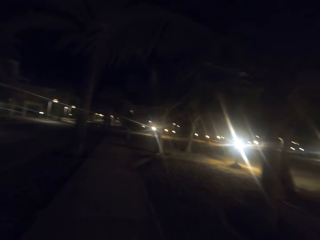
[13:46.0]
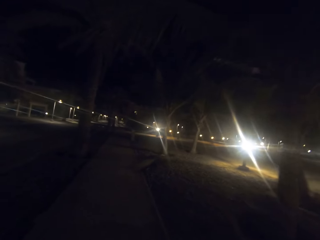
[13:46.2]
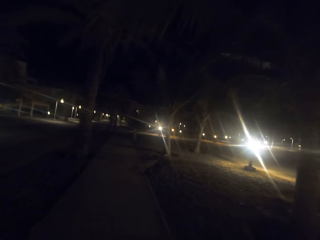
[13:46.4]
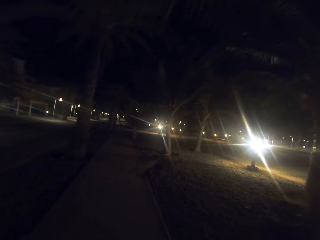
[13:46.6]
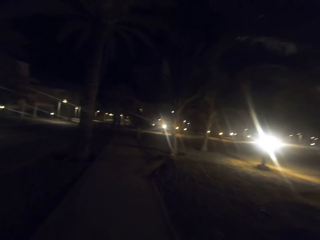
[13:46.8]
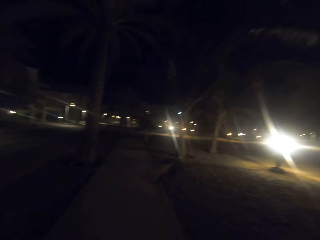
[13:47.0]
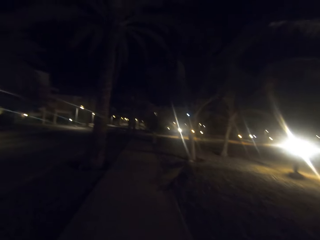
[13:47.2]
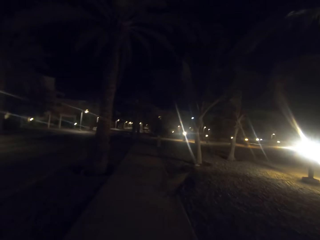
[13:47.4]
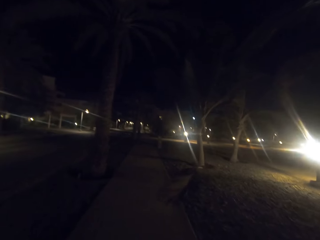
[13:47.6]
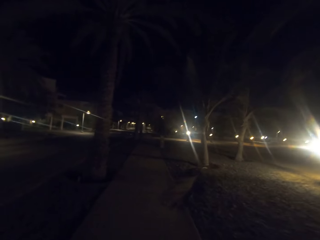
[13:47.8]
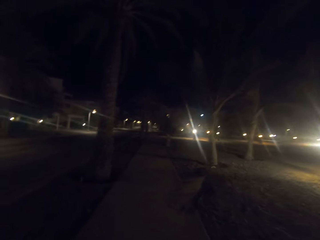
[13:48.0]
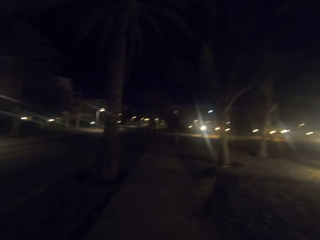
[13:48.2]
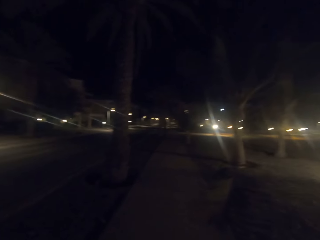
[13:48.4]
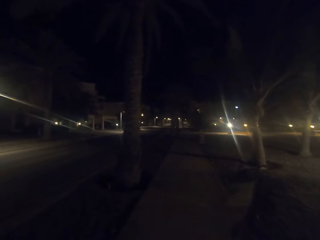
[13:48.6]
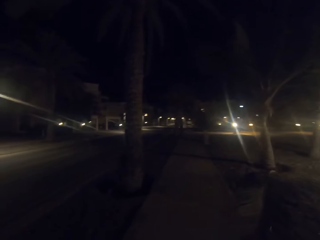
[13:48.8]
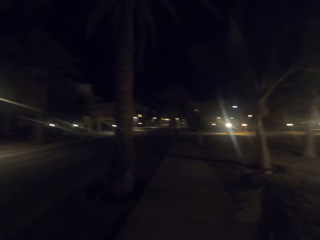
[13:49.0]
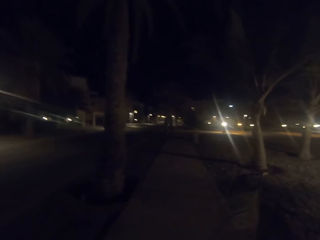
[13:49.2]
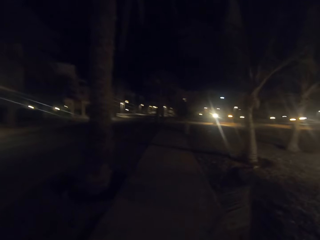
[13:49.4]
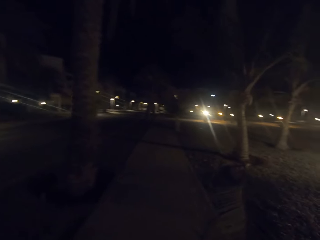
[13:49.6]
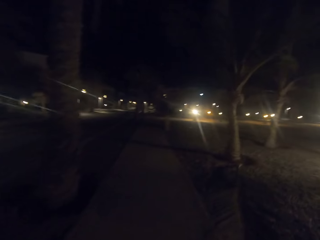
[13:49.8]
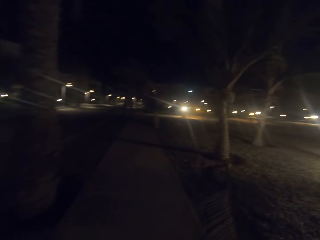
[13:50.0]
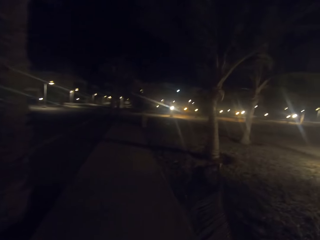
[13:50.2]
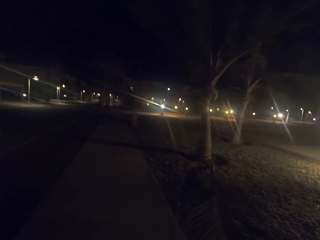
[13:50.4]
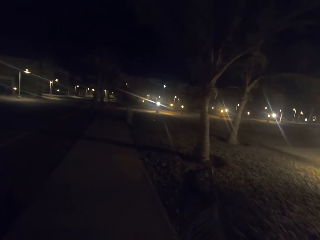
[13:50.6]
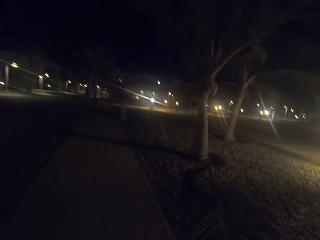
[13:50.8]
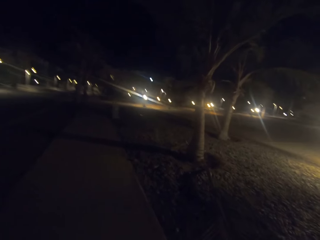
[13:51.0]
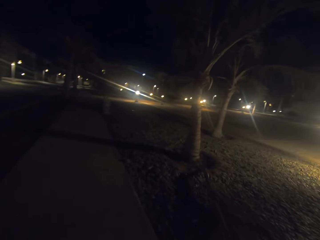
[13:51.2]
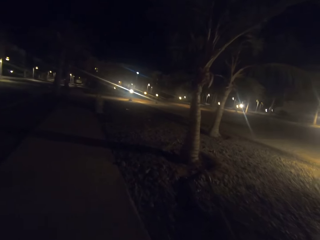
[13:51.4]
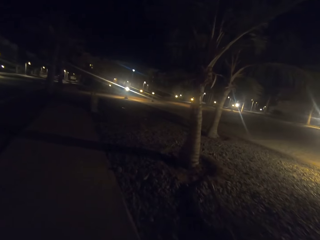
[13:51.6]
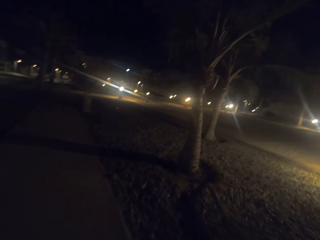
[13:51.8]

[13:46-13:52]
The camera wearer walks on a footpath.

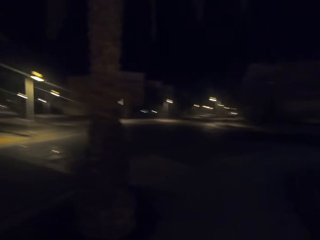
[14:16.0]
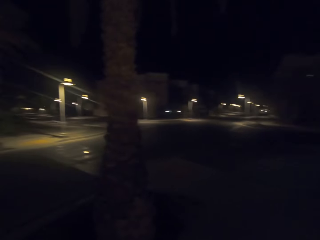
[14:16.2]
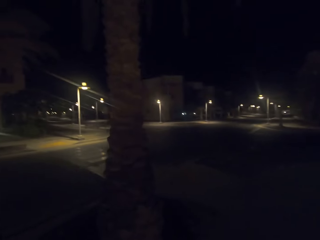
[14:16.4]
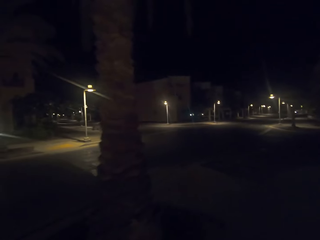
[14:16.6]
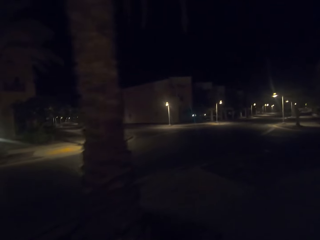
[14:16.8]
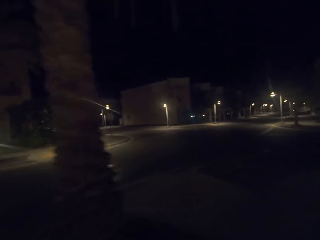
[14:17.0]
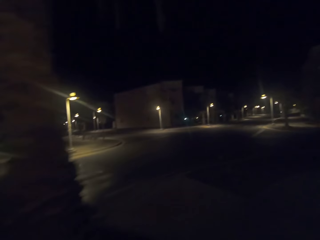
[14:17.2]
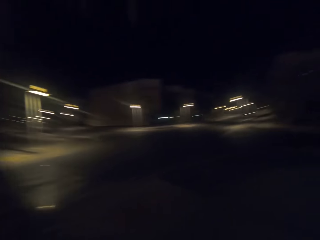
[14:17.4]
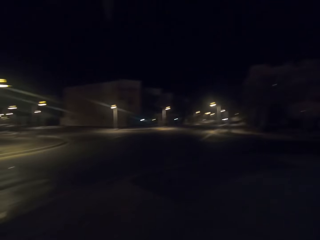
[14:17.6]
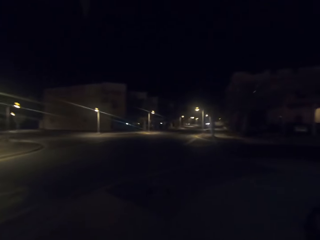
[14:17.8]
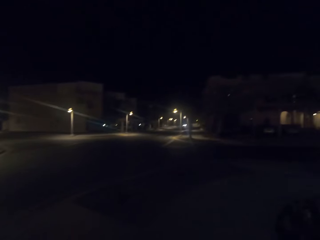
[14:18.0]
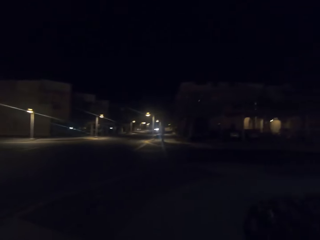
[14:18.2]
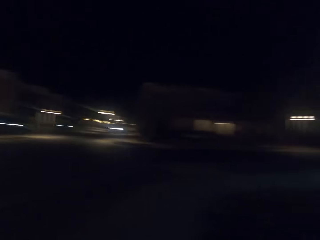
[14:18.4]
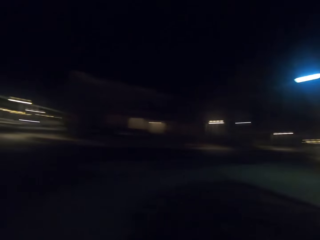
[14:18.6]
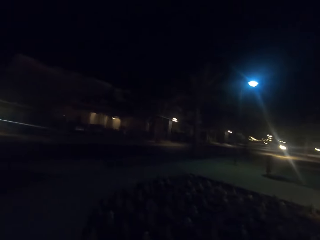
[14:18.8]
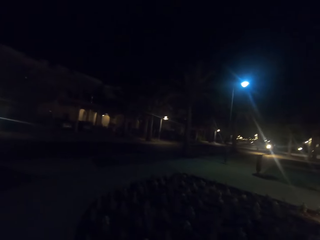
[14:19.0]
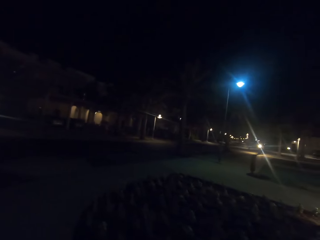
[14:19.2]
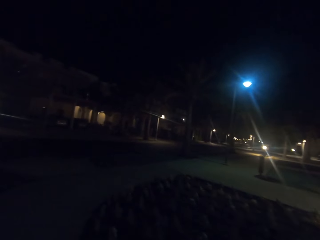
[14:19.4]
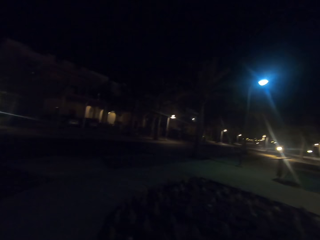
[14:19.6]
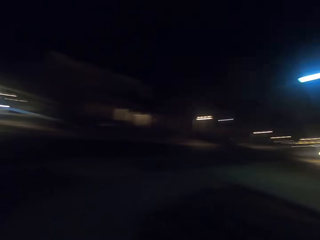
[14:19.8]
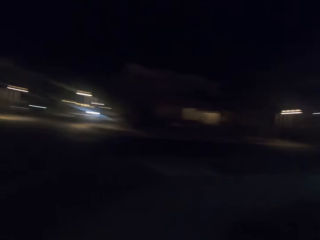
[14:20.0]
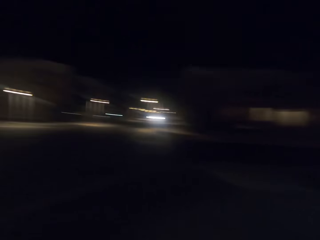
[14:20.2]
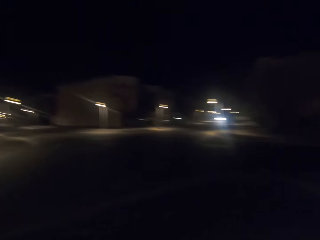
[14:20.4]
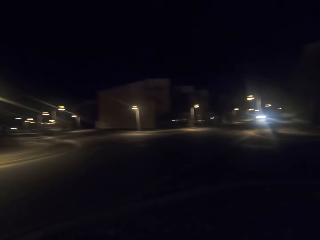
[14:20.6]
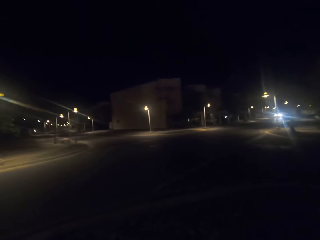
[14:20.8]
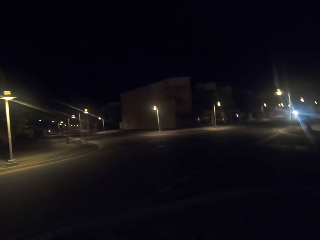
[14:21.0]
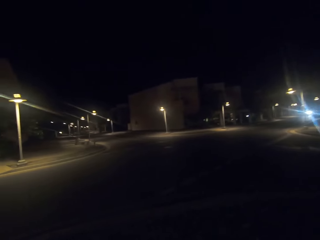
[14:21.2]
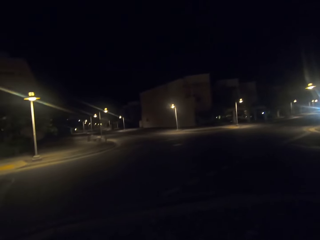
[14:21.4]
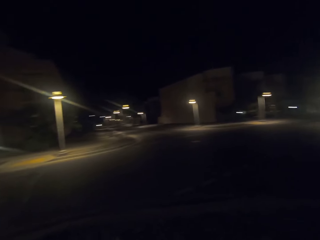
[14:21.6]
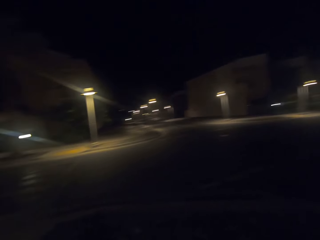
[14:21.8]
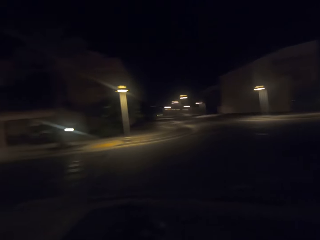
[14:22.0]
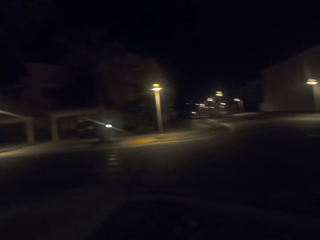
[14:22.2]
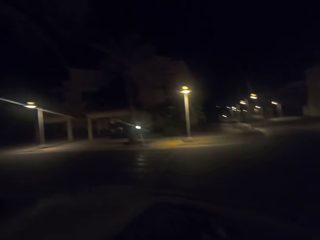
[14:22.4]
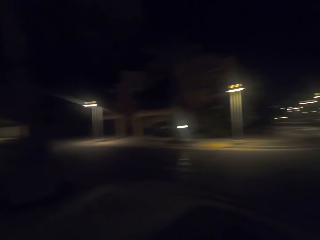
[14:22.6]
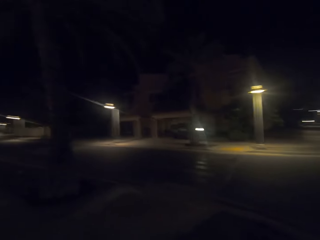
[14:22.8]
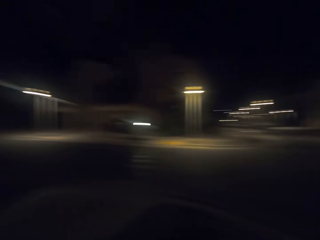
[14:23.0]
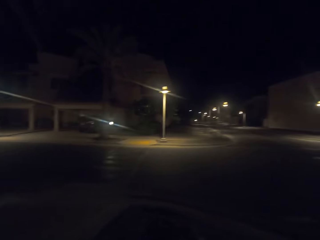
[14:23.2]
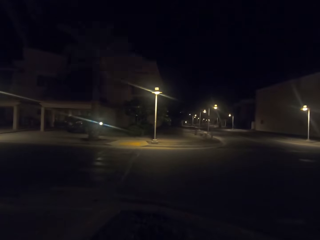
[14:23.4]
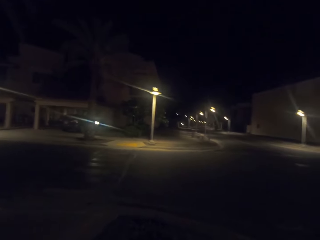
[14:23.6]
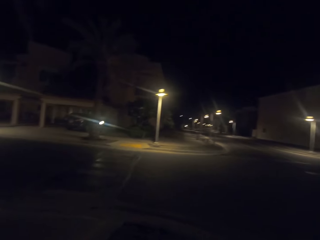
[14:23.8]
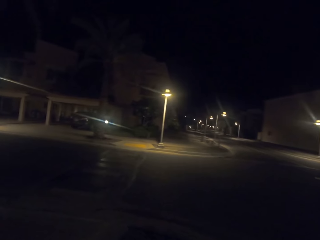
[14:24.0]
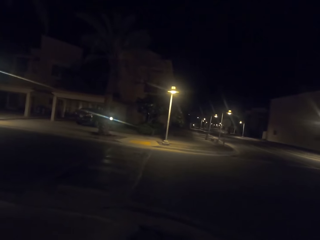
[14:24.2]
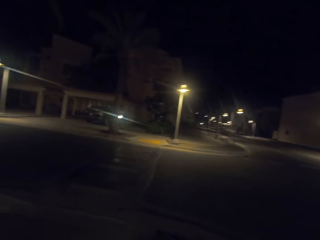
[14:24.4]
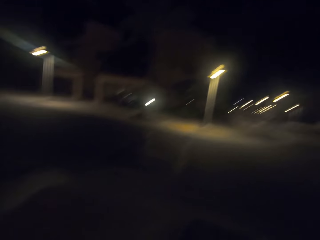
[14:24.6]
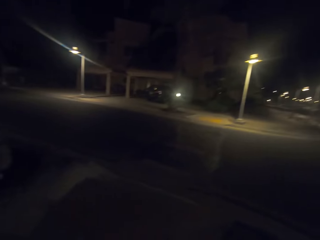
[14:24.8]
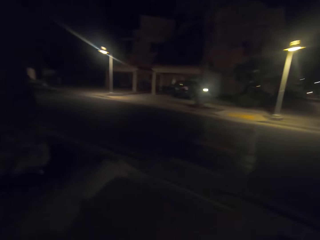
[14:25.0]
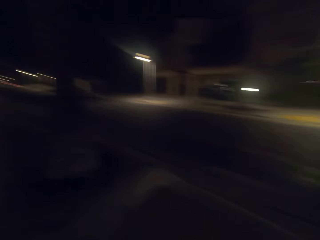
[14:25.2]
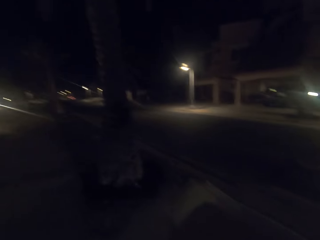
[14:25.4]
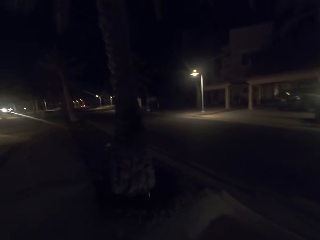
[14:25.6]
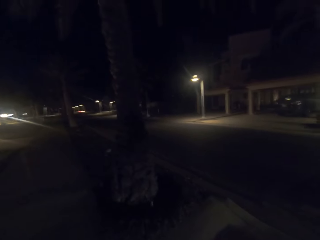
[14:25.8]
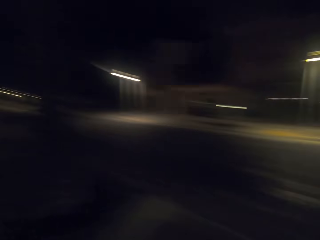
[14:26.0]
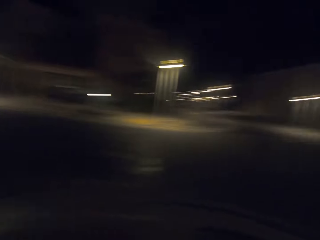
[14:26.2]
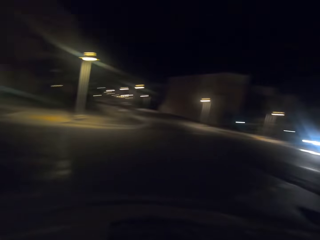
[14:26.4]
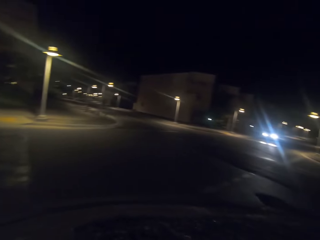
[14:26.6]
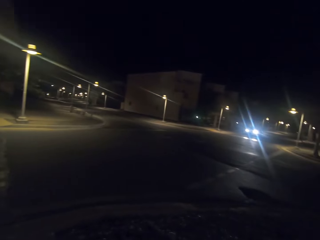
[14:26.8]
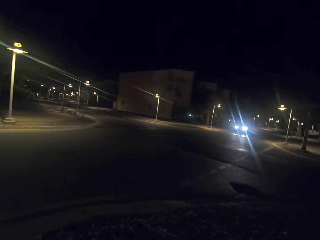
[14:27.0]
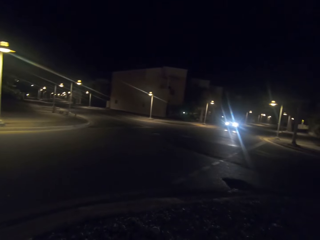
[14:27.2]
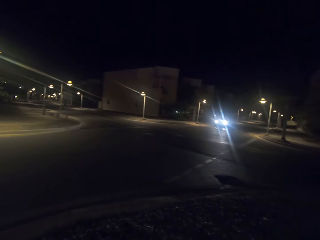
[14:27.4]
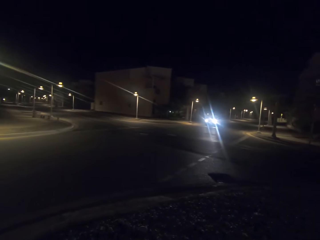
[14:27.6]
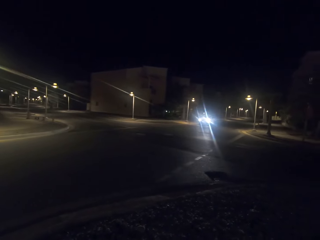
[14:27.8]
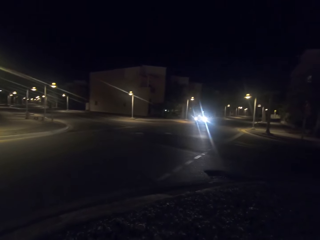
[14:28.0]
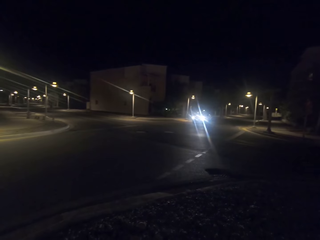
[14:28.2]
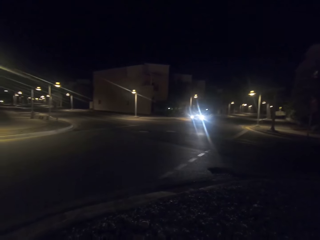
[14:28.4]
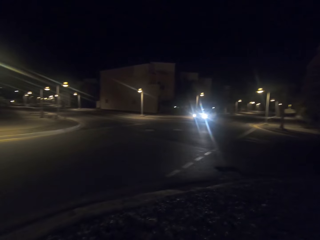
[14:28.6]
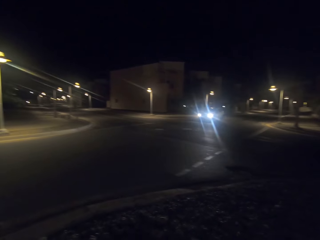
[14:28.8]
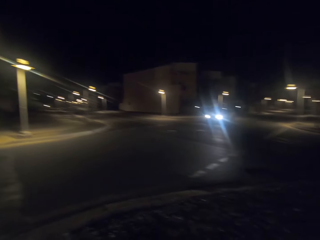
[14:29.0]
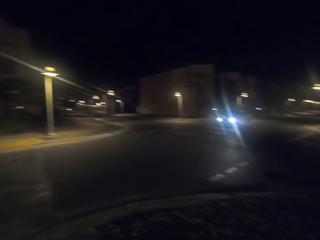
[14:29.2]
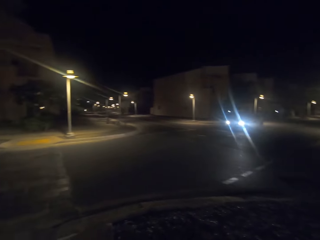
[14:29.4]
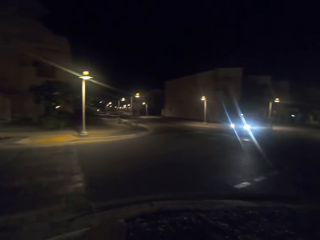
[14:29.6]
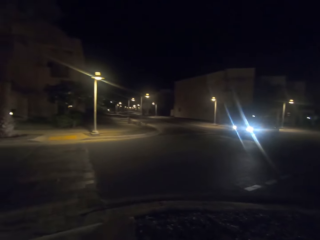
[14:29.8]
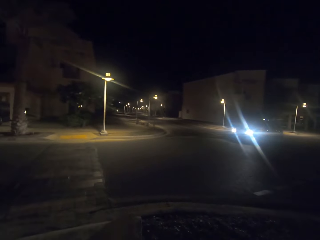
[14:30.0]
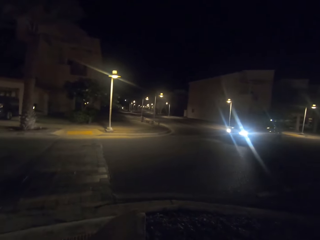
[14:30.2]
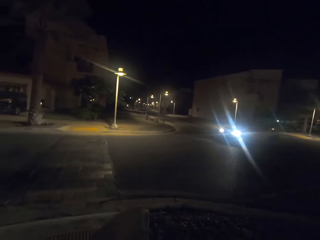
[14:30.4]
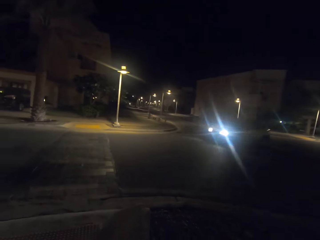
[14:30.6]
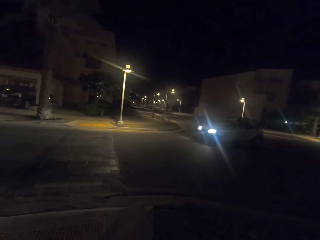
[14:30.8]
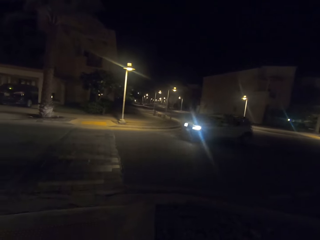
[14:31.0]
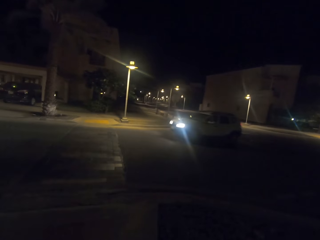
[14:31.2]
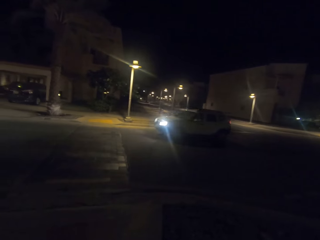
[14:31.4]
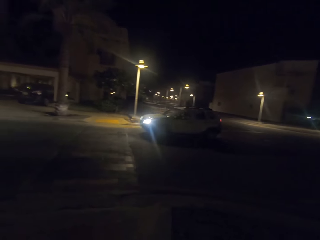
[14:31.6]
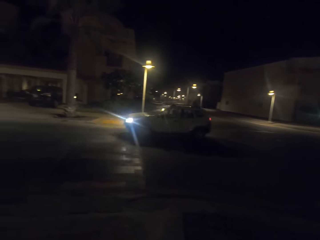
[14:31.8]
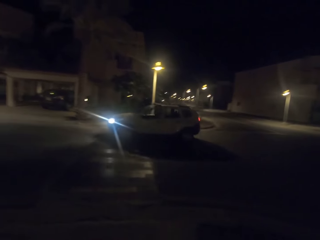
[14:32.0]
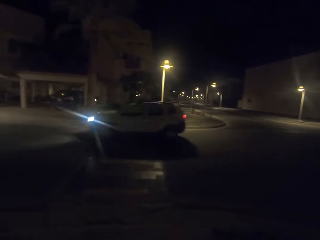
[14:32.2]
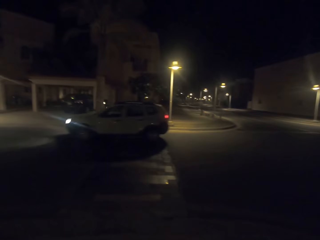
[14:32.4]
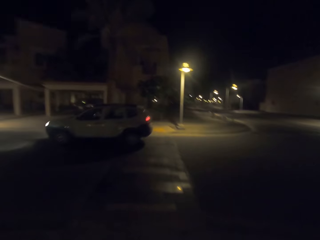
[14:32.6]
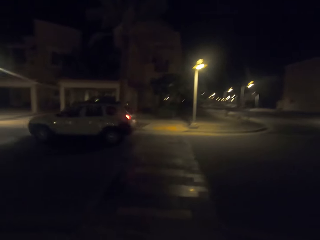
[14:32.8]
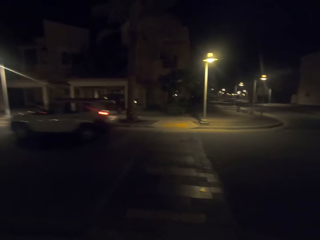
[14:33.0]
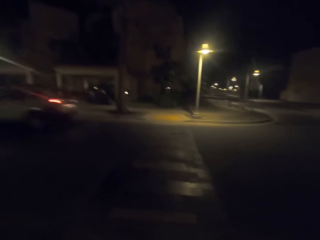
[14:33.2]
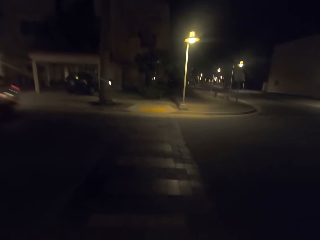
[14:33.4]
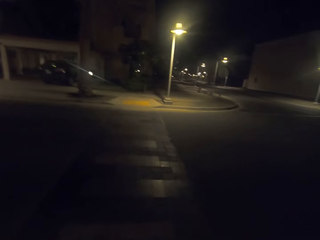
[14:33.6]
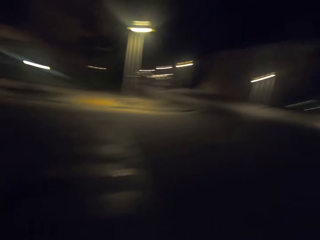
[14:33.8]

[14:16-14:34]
The camera wearer looks around. They stand at a junction.
